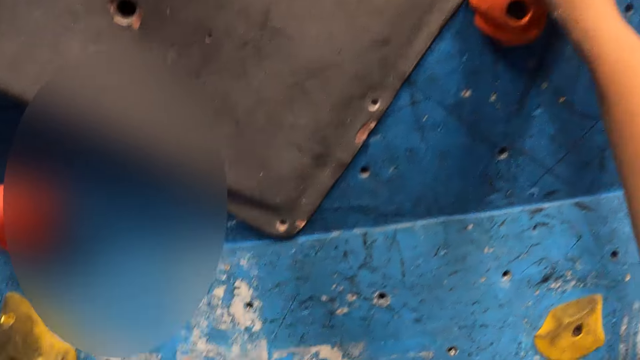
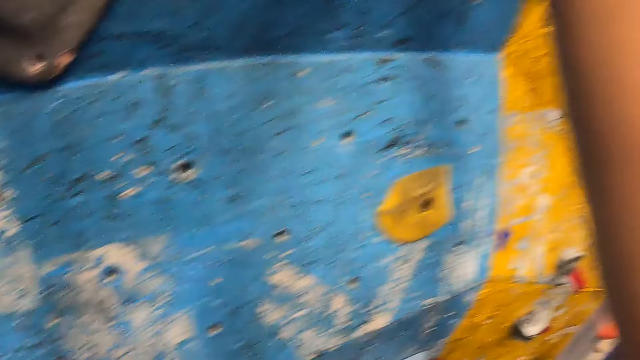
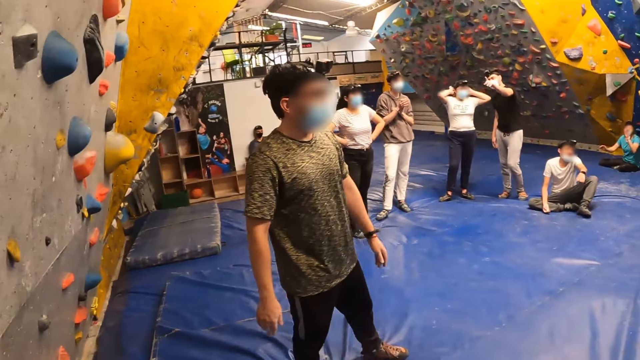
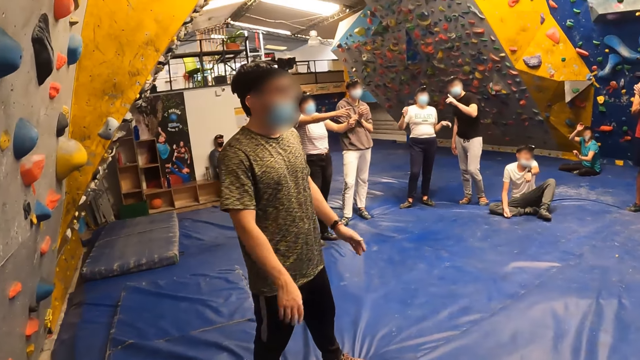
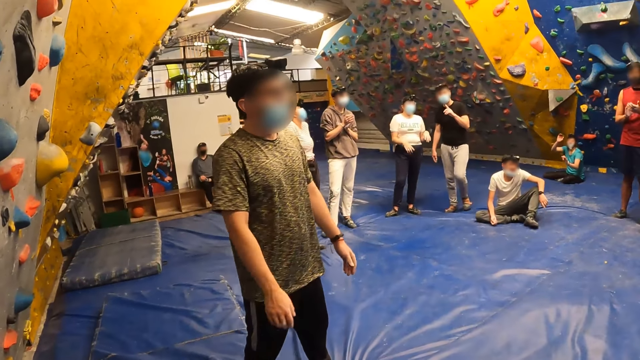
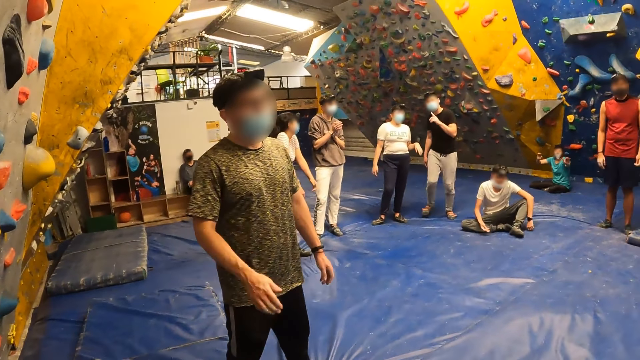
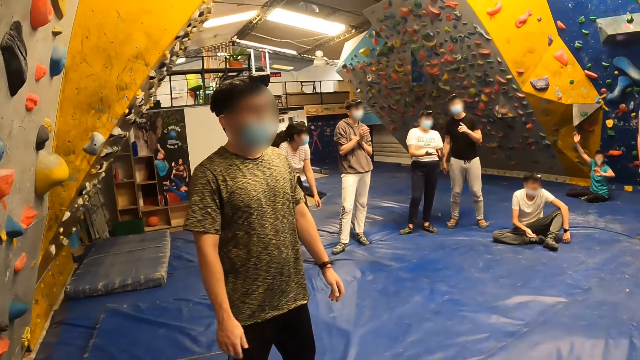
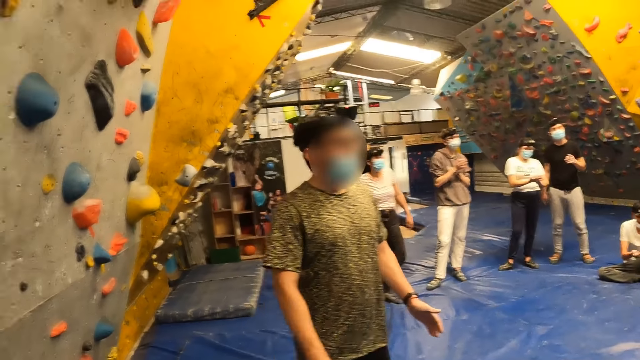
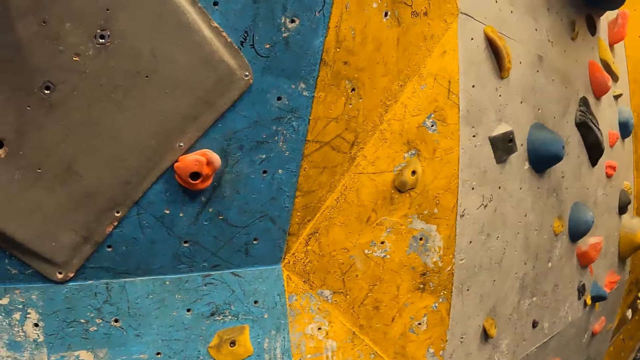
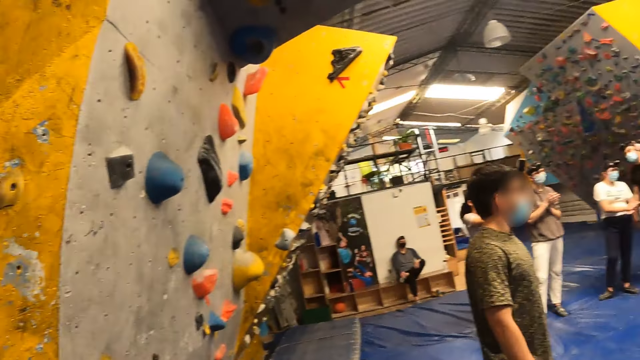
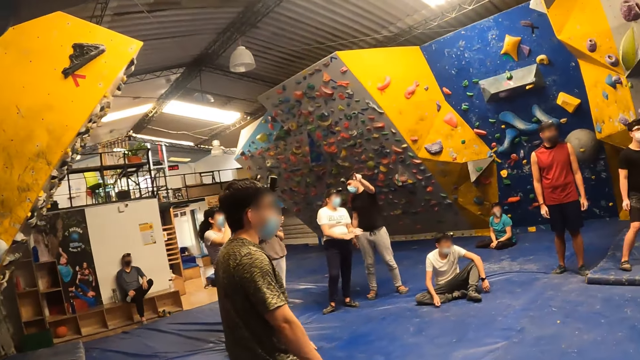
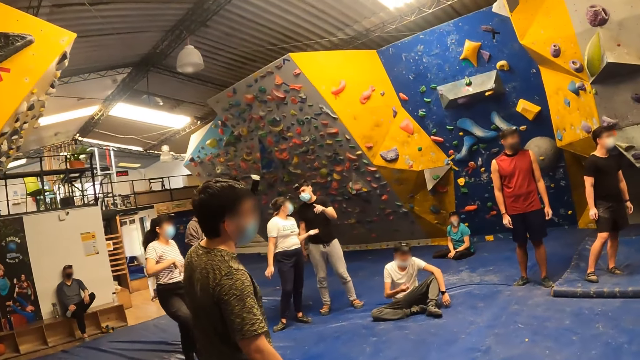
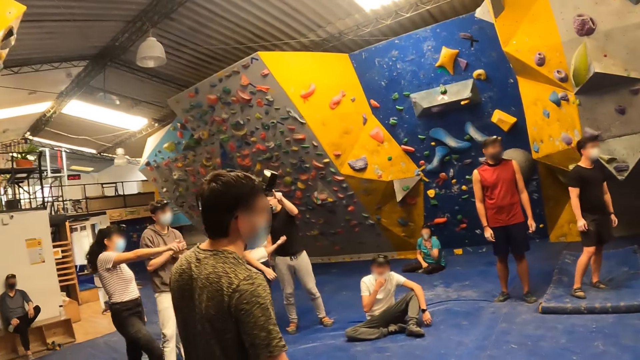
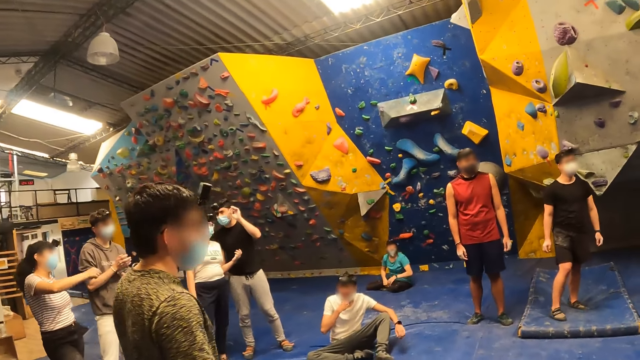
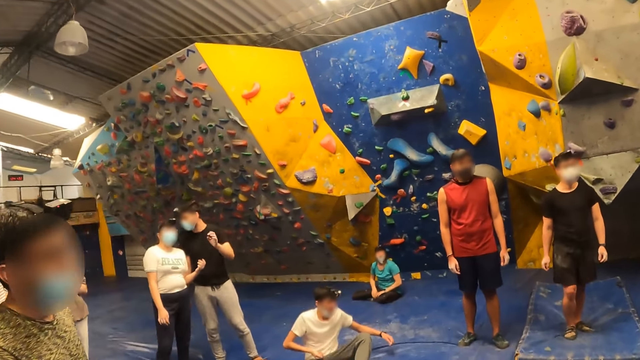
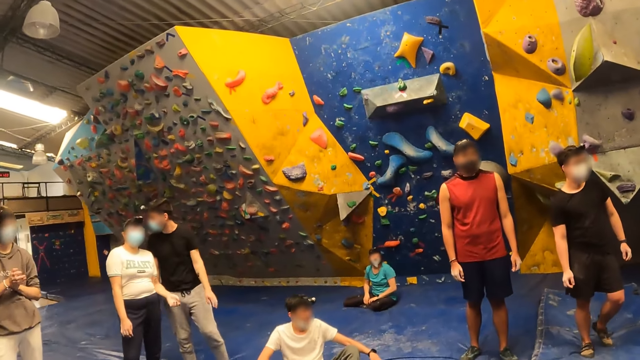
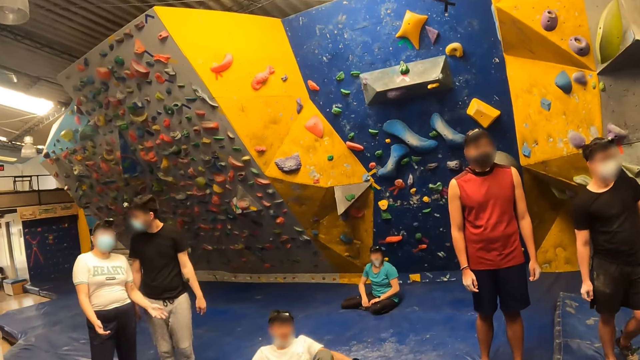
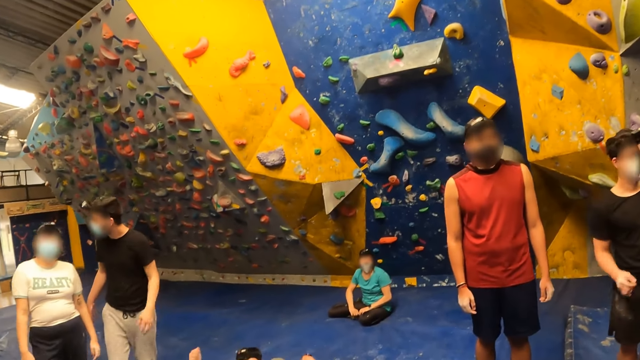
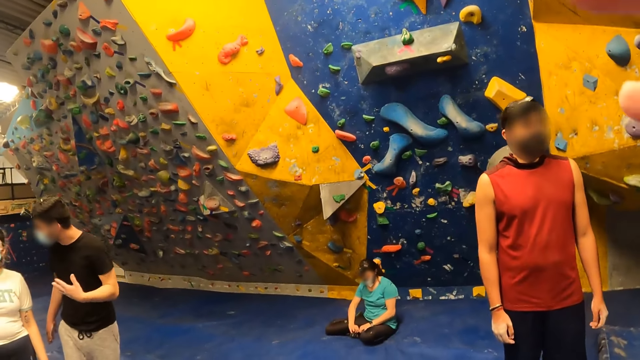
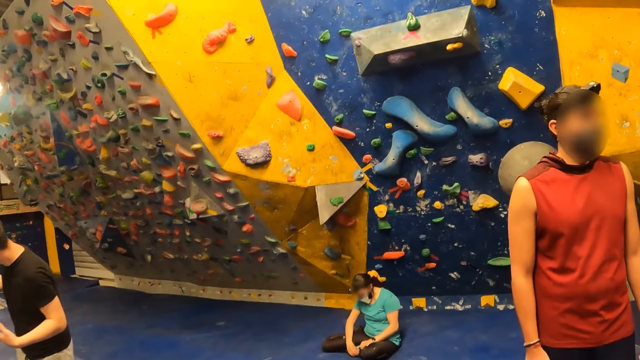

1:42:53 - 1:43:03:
The camera wearer climbs on a wall. They look around a room. A man claps his hands. The camera wearer looks around the wall. They look around the room, walk away from the wall, and walk around the room.

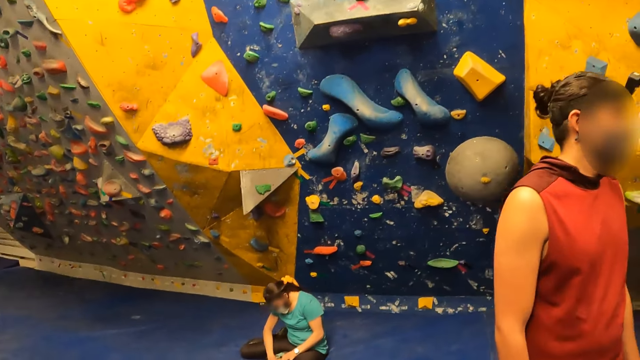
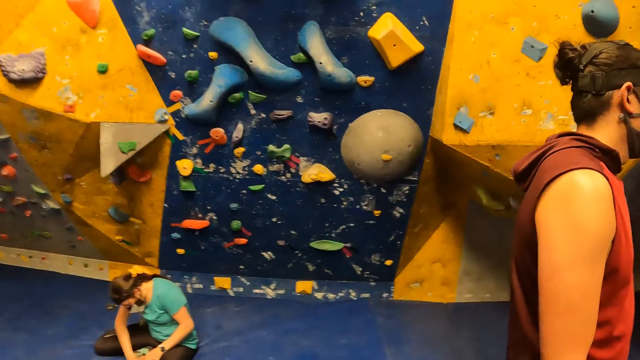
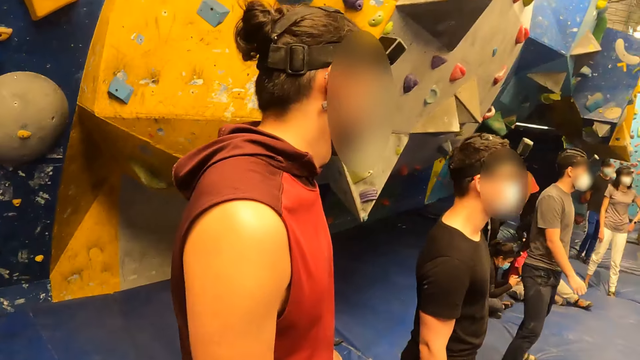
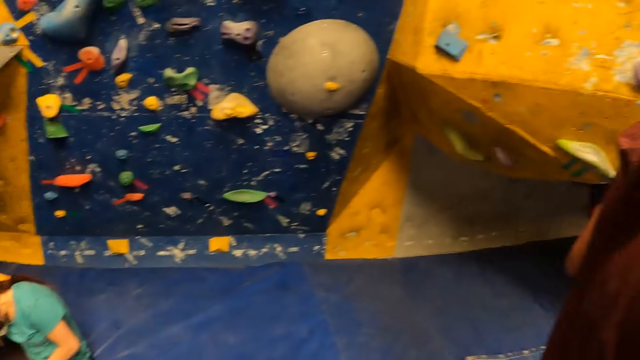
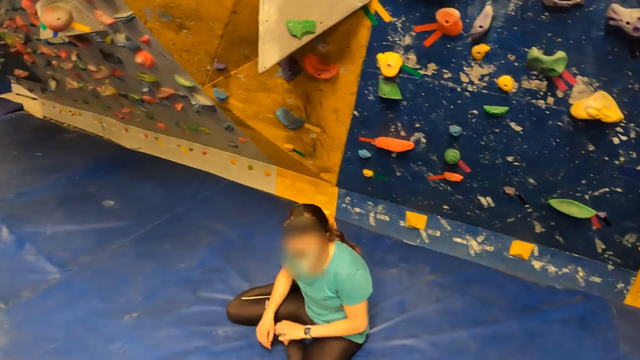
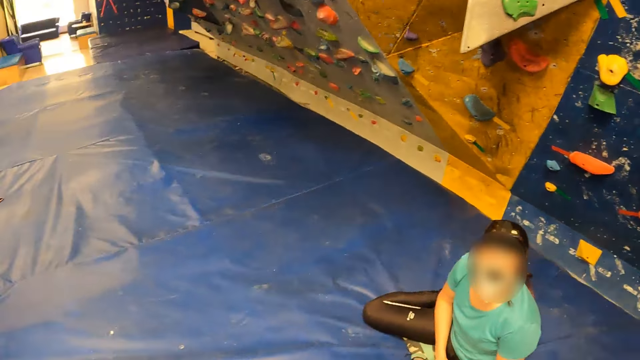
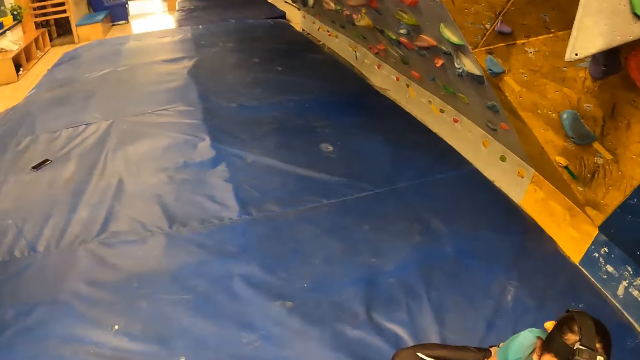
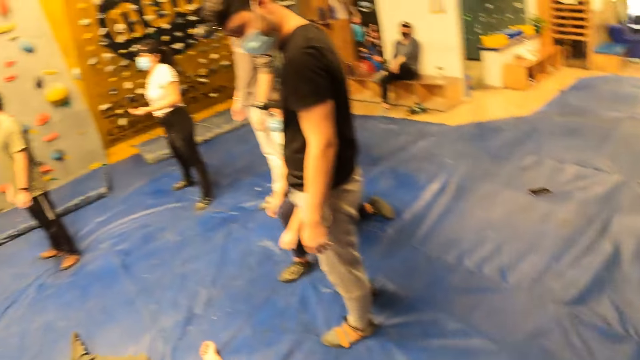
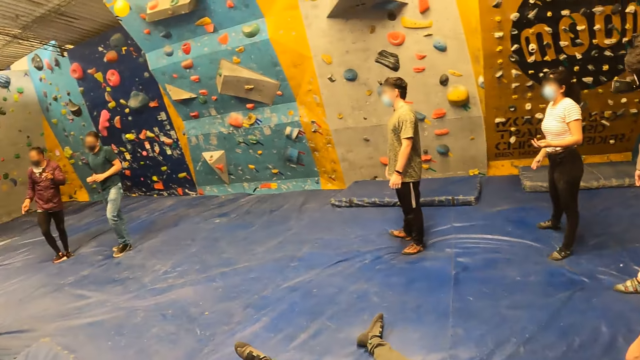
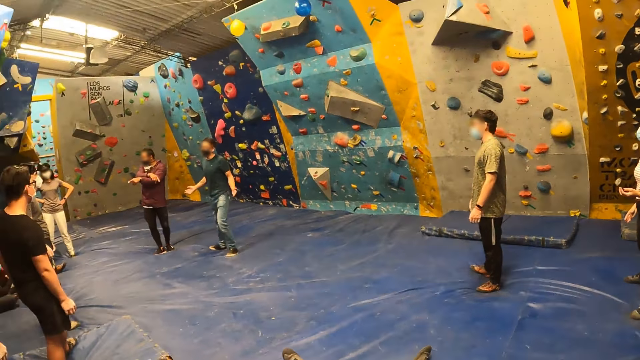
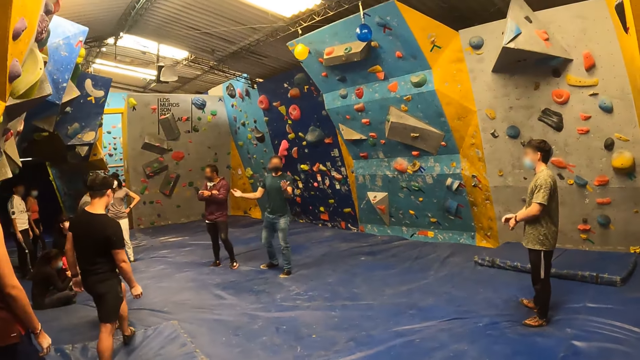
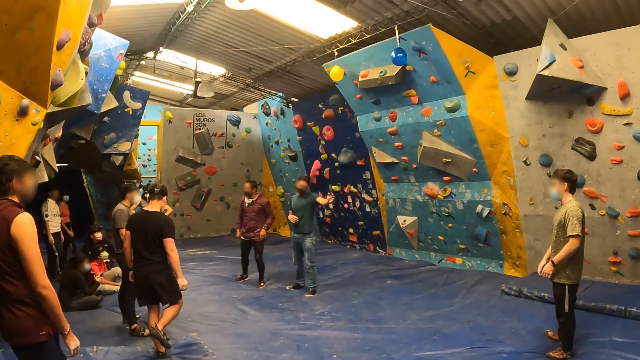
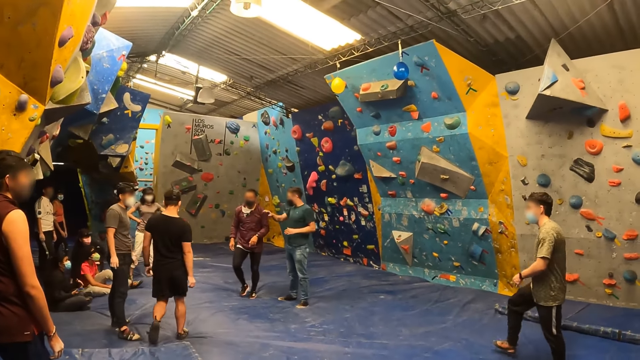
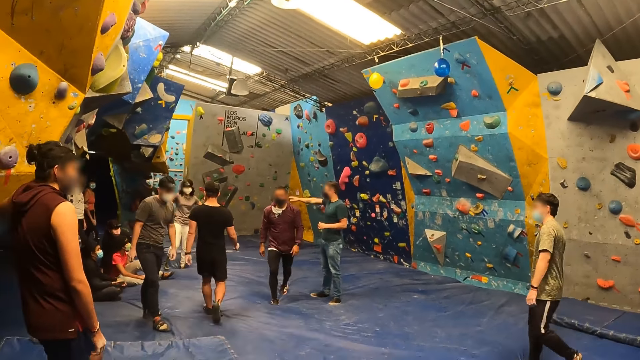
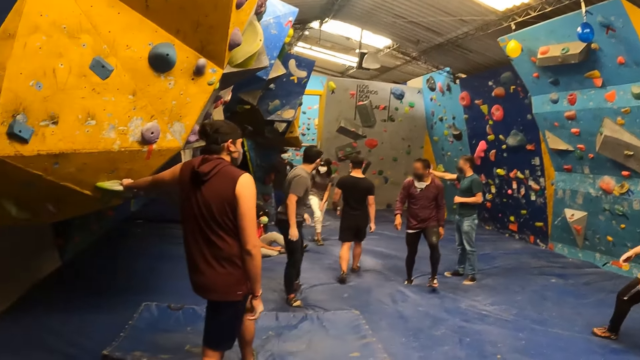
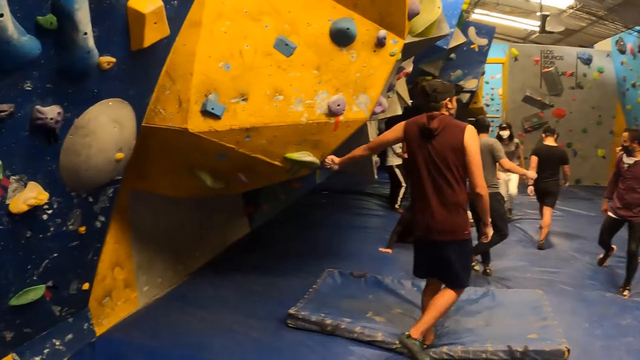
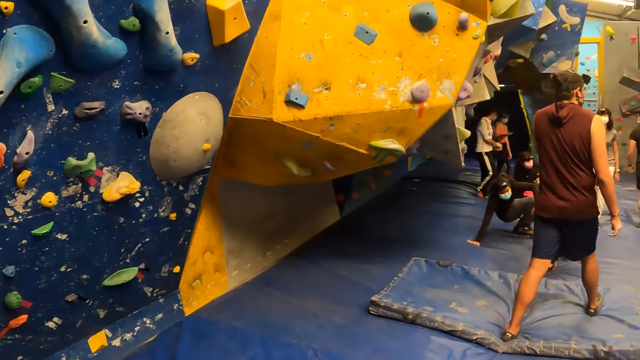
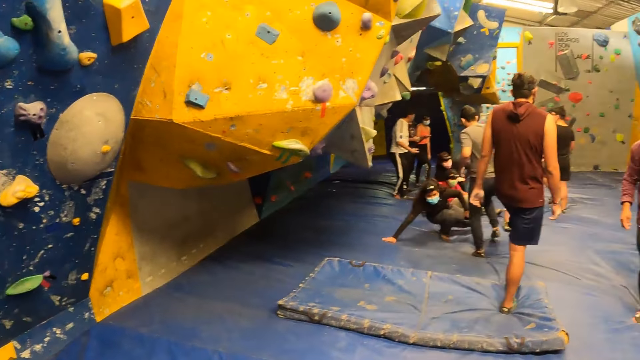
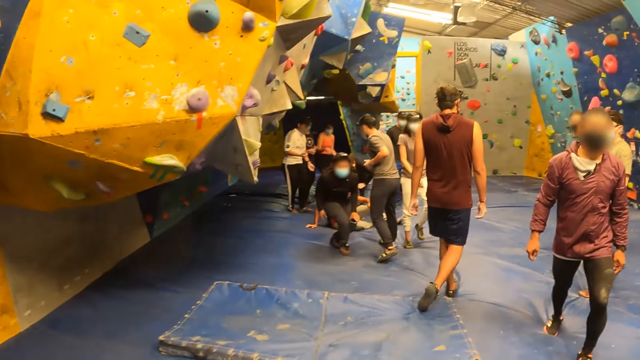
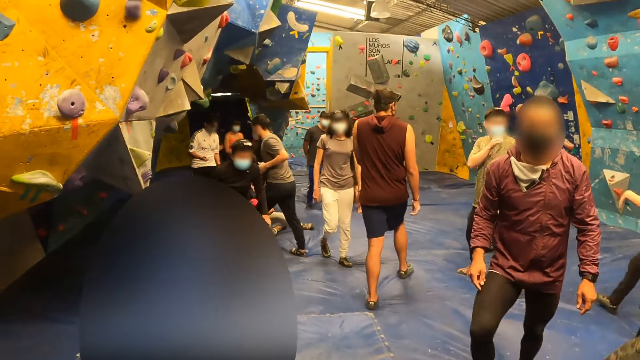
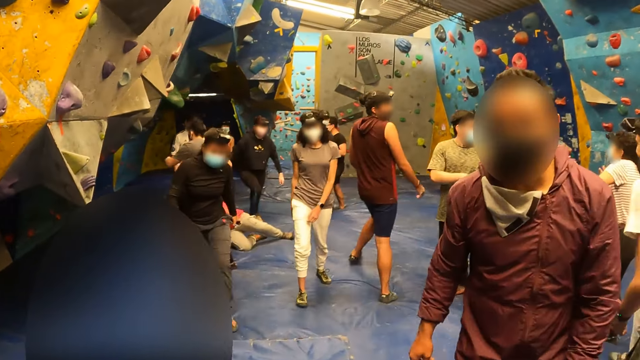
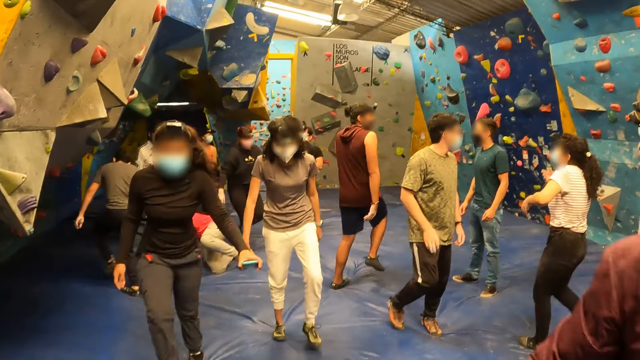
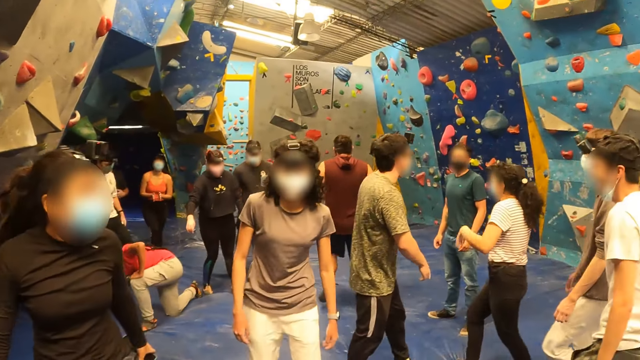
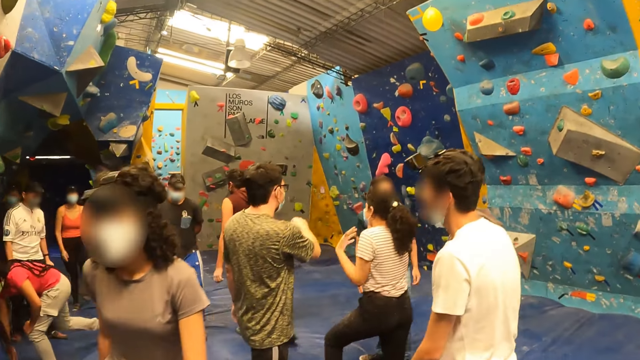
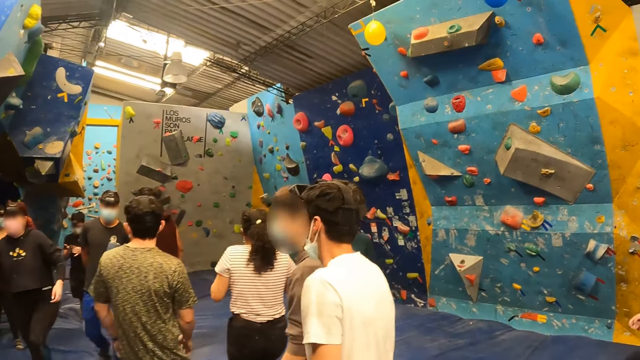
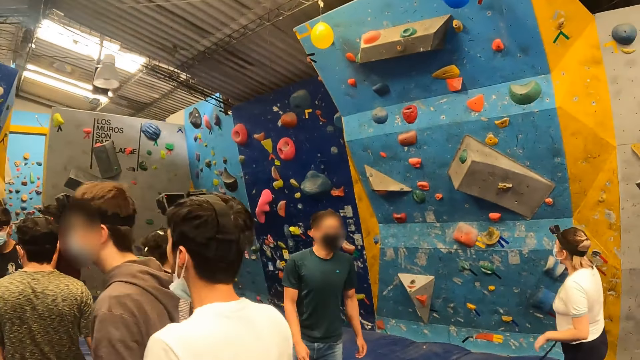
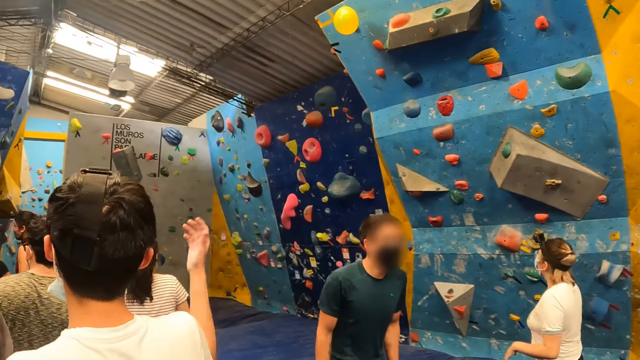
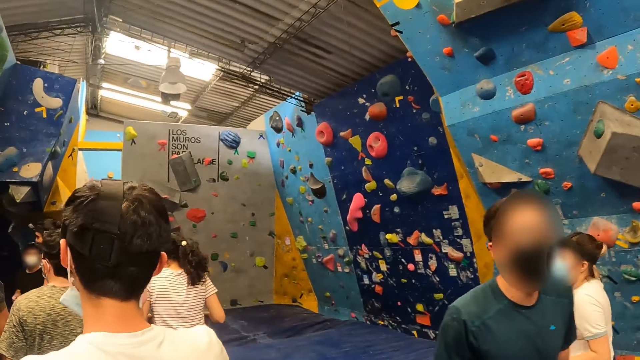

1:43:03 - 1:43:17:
The camera wearer looks around a room. They walk around the room. The instructor talks to some people in the rock climbing gym. The camera wearer looks around the room. Another instructor talks to the people in the rock climbing gym. A man walks around the room. The first instructor walks away from the wall. The camera wearer looks around the room. The man walks around the room. The camera wearer walks to the other end of the rock climbing gym. They walk around the room.
